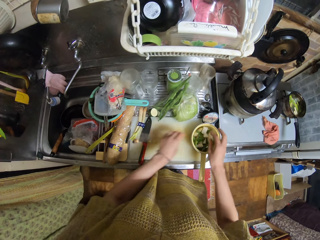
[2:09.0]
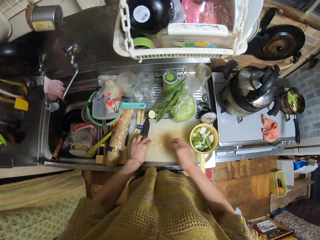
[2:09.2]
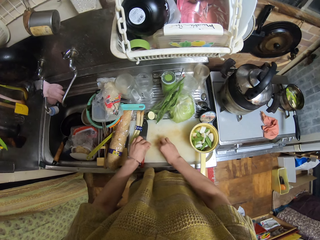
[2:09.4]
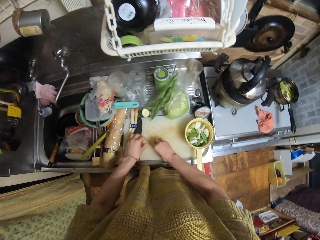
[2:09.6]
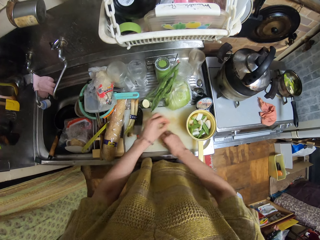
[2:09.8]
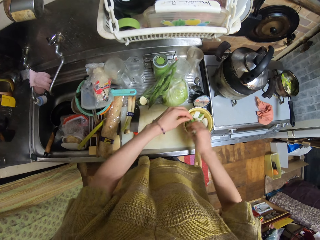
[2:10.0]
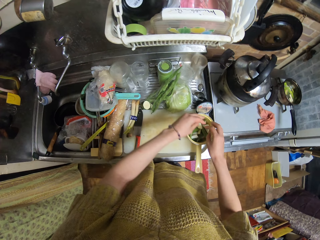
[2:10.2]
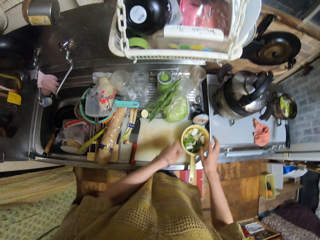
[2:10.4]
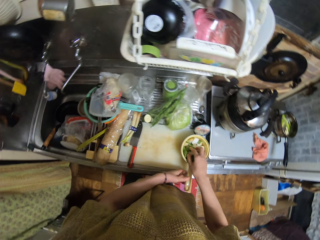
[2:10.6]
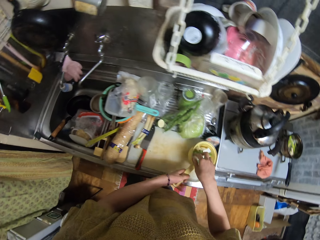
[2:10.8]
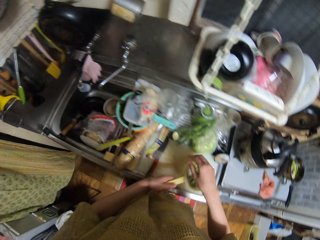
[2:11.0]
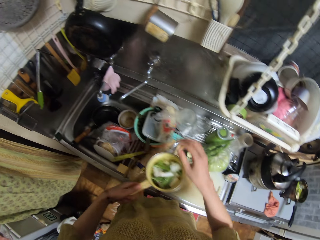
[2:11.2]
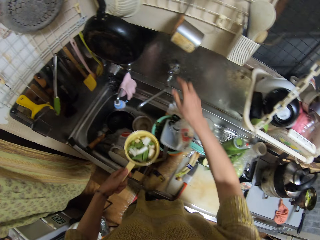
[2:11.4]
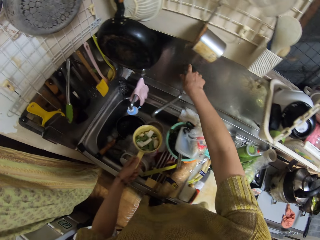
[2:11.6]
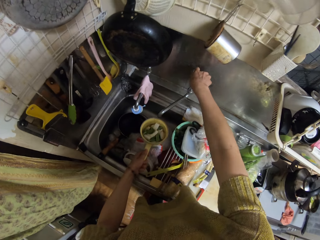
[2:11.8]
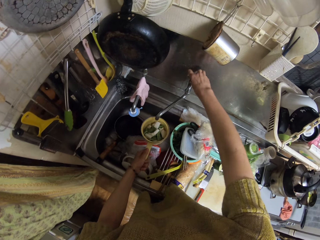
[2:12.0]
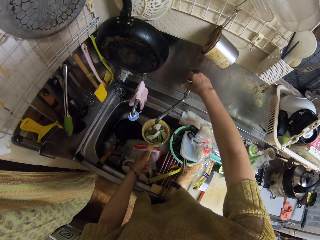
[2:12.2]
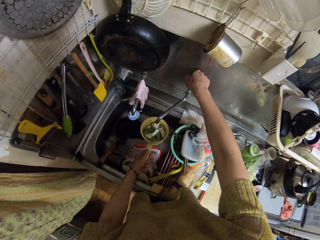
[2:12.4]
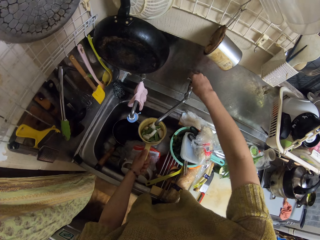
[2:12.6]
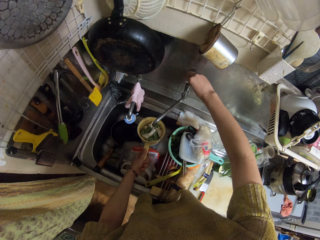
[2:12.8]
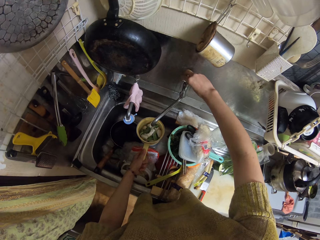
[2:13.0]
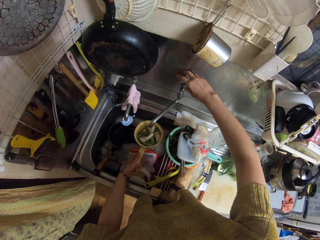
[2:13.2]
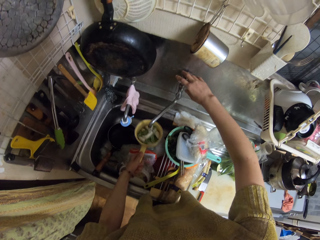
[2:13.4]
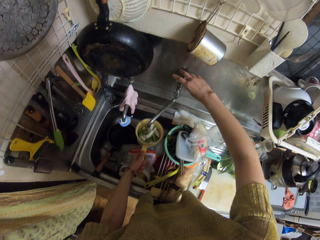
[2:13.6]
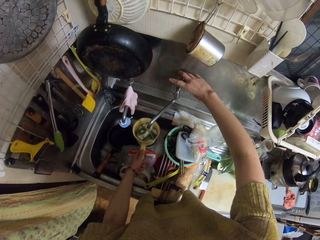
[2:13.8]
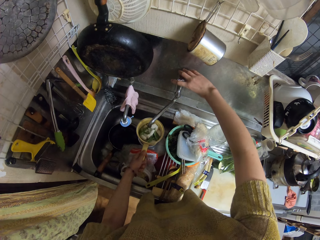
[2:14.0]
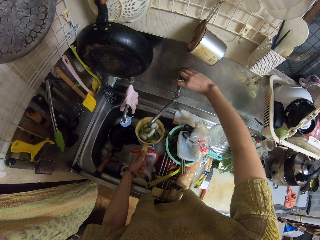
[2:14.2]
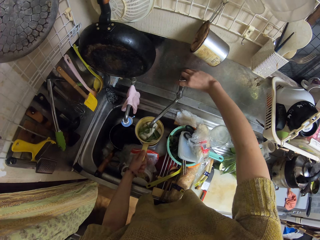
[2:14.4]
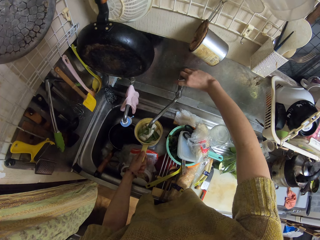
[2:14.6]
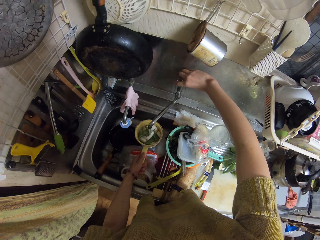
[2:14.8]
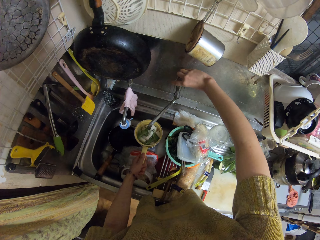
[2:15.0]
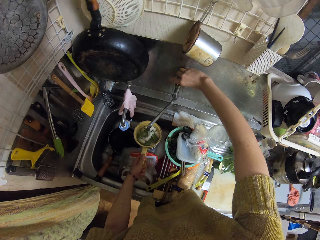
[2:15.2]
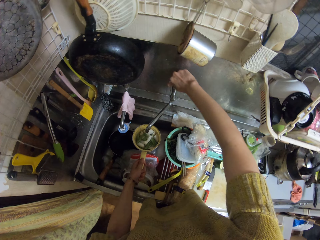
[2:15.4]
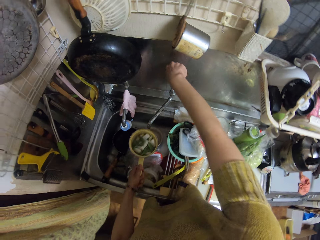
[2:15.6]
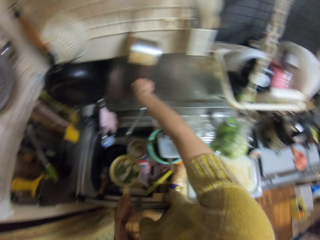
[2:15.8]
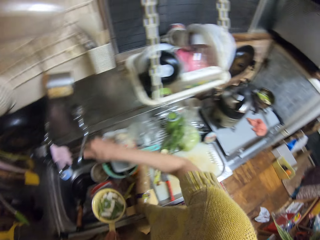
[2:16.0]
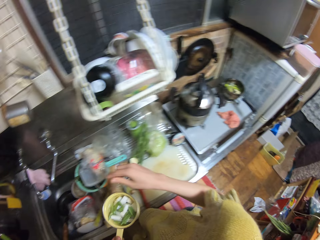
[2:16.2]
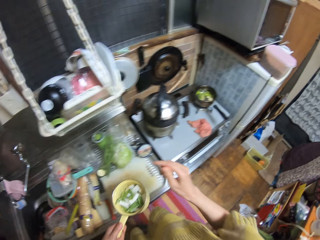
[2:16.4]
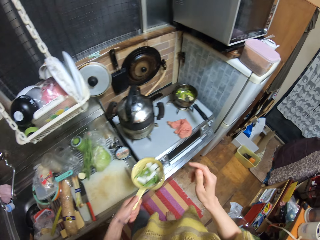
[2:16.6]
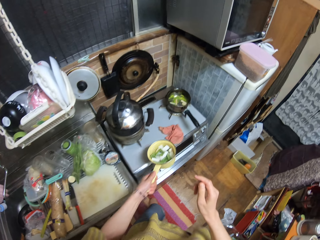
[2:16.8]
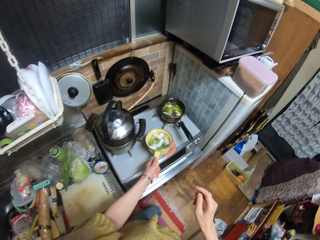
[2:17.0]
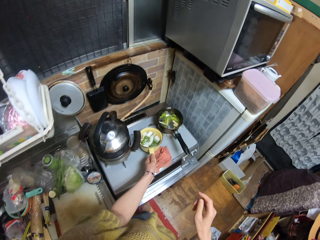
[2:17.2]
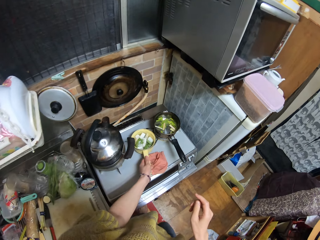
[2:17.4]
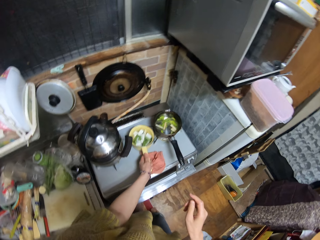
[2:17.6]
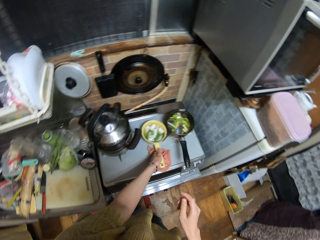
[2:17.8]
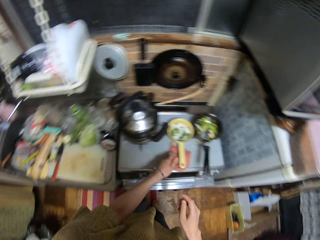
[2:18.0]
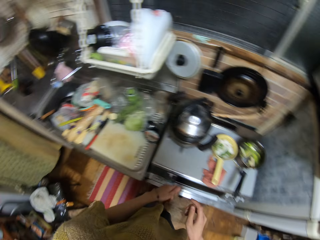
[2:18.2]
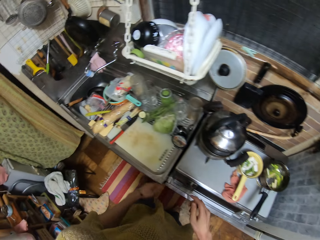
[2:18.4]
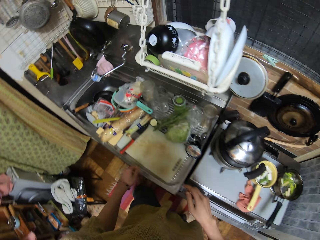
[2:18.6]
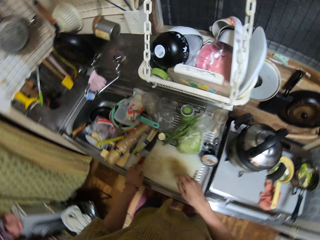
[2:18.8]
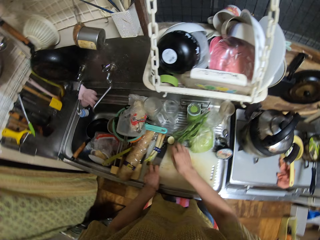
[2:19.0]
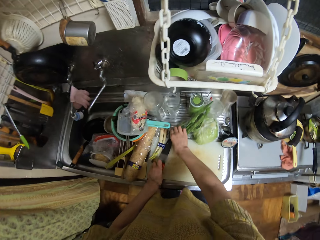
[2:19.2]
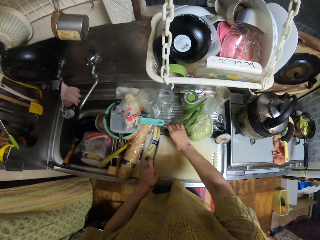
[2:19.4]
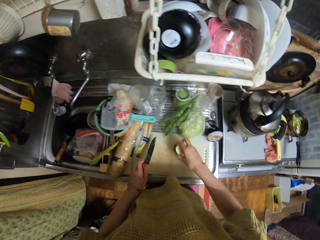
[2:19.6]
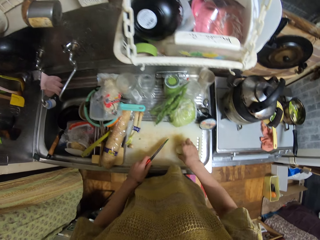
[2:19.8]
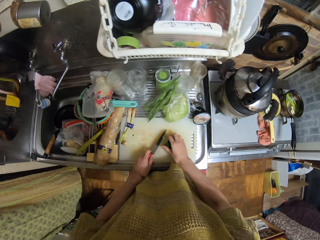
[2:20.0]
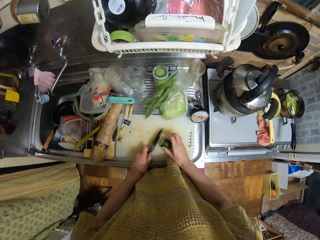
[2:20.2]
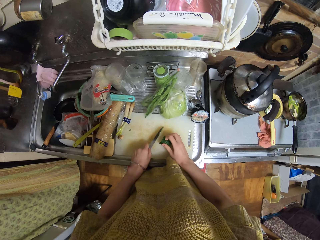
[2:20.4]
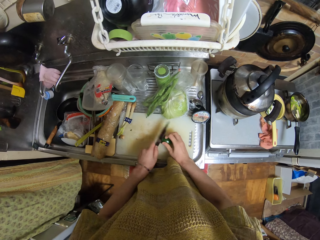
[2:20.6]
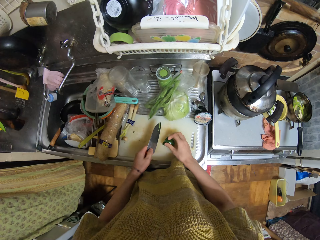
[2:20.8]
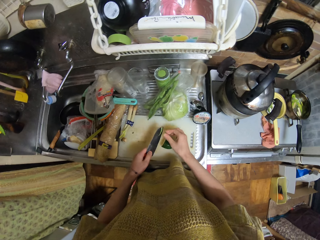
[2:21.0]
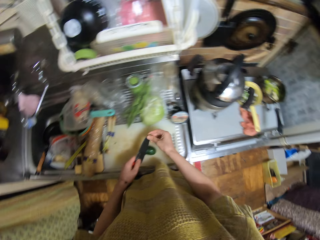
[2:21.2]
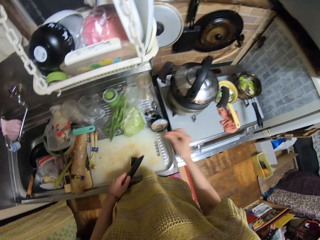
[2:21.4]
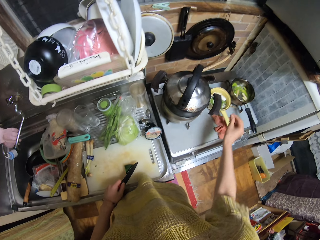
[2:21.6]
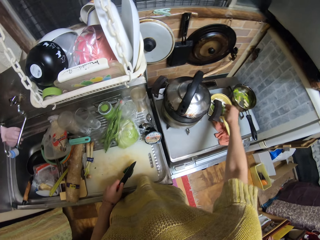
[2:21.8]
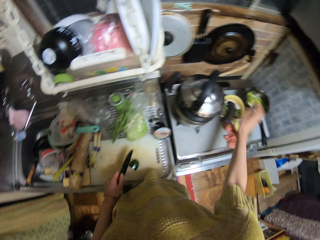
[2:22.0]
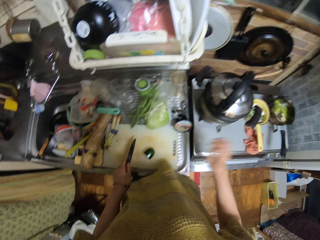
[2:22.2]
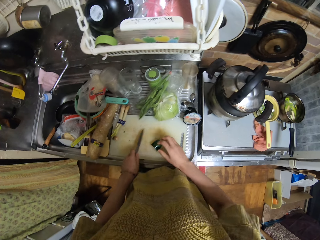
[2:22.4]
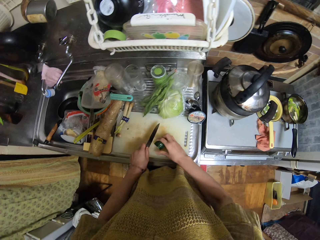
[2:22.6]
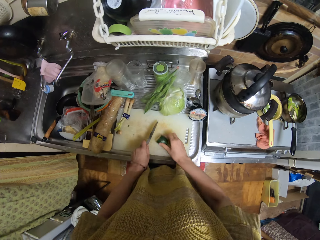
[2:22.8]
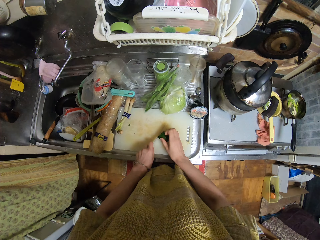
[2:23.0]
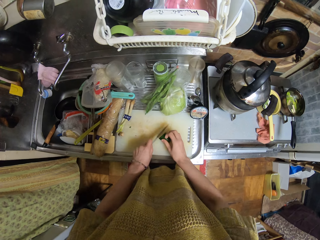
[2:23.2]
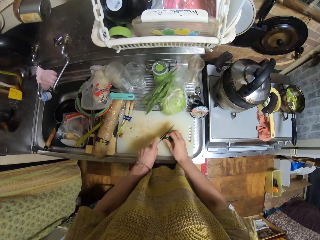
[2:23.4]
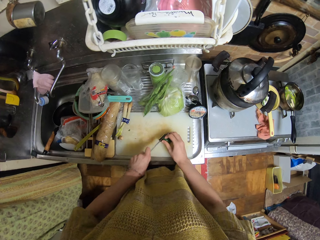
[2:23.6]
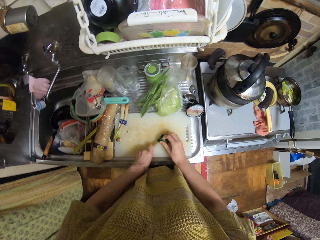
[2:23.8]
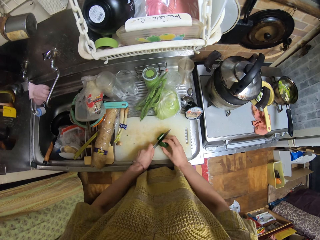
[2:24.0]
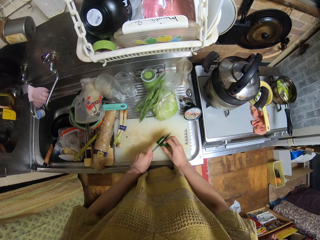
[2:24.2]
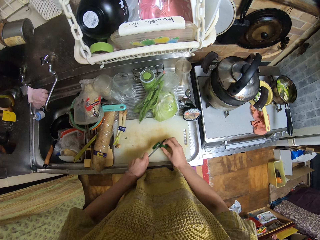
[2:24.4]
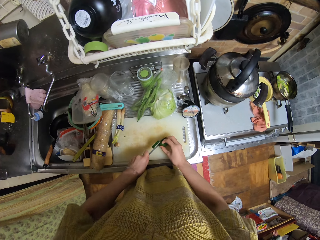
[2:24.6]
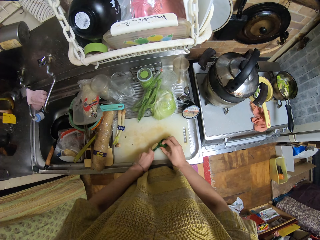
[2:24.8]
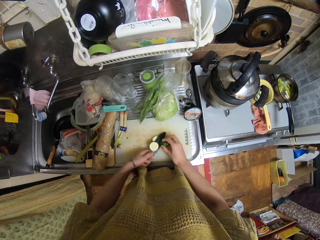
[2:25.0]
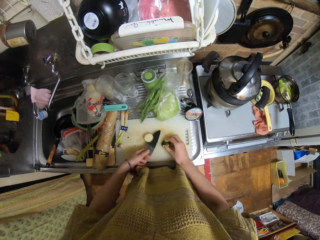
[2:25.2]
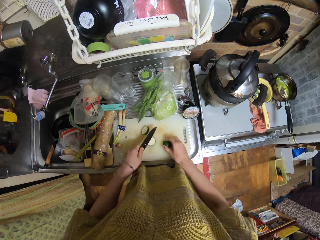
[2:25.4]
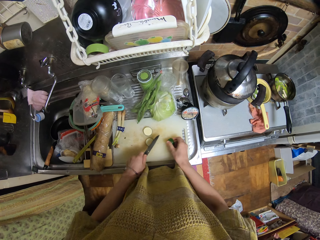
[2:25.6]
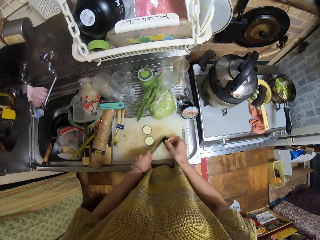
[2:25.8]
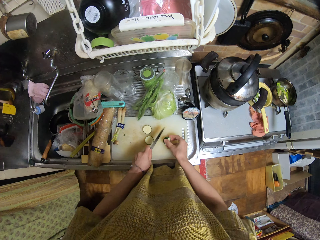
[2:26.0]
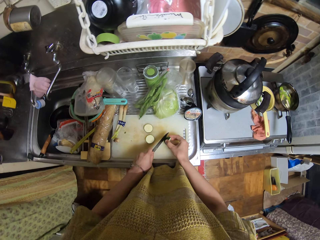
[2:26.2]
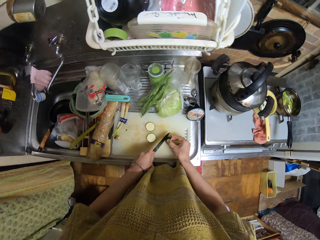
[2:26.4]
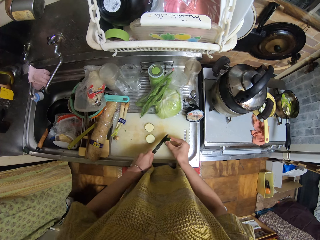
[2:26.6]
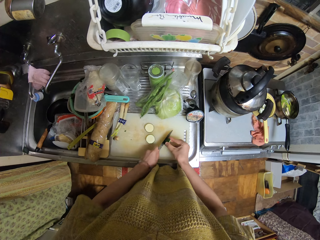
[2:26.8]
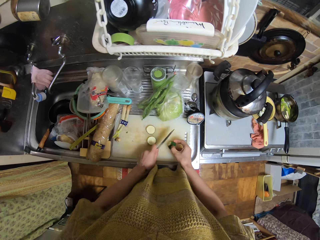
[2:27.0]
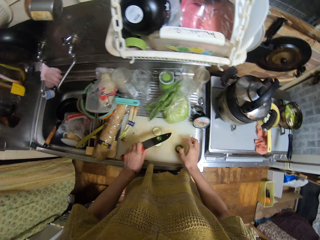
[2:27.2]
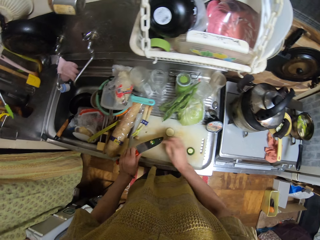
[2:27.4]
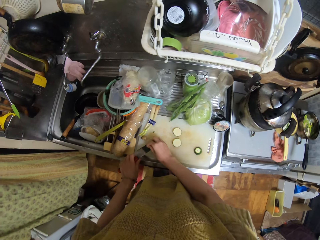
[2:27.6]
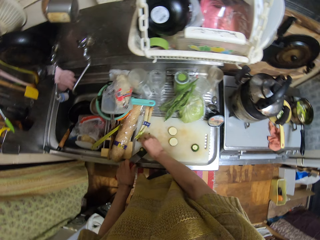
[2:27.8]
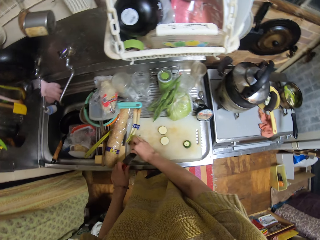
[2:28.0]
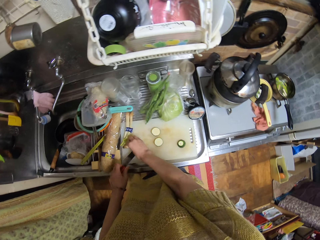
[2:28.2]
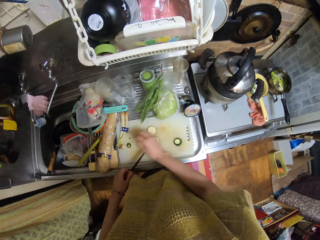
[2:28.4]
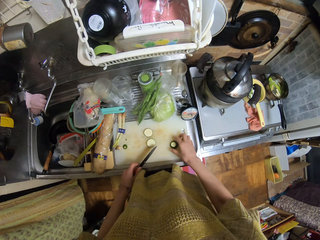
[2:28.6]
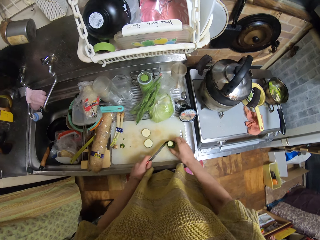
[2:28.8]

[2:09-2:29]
The camera wearer picks up the pot. They open the tap. They fetch water into the pot. They close the tap. They drop the pot on the gas cooker. They pick up the knife and an eggplant or cucumber. They wipe the knife. They chop the eggplant or cucumber.

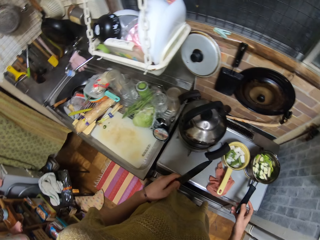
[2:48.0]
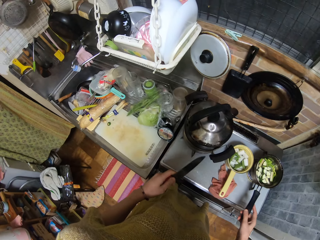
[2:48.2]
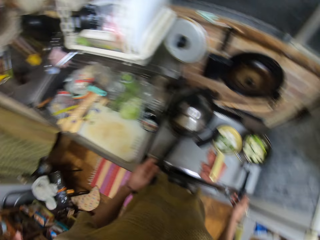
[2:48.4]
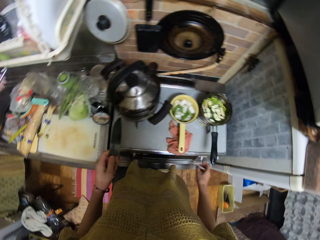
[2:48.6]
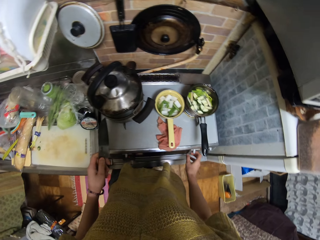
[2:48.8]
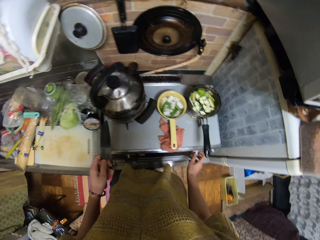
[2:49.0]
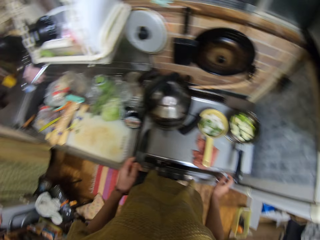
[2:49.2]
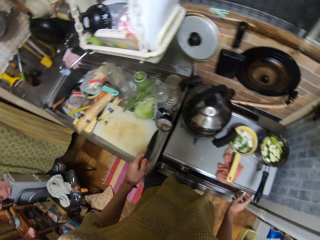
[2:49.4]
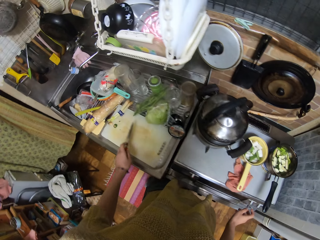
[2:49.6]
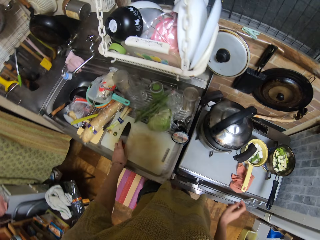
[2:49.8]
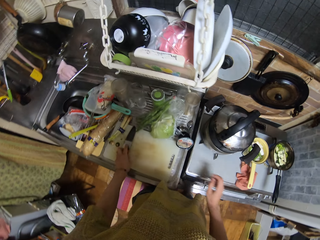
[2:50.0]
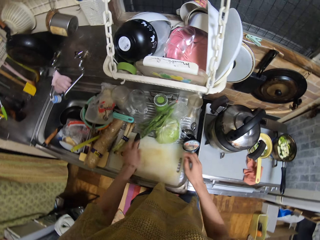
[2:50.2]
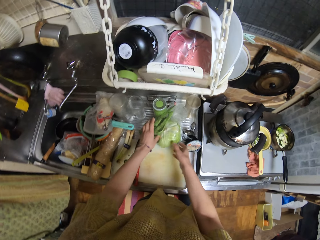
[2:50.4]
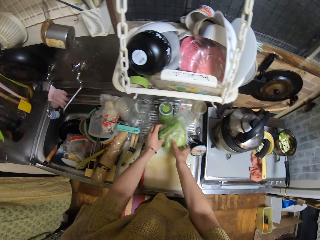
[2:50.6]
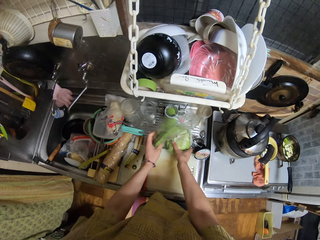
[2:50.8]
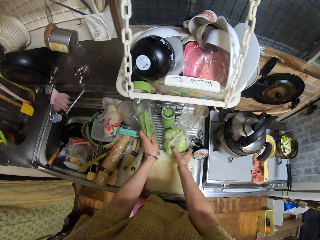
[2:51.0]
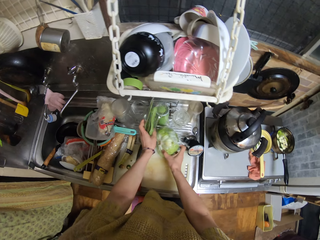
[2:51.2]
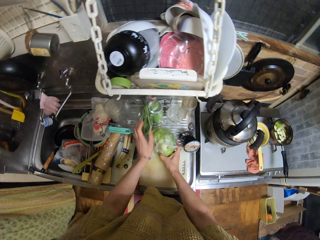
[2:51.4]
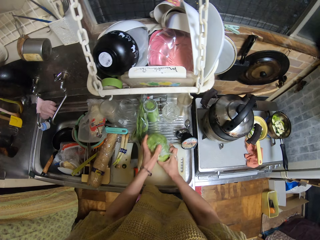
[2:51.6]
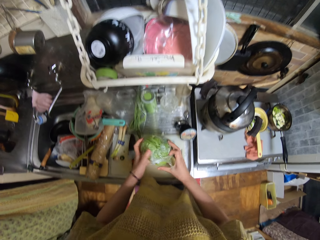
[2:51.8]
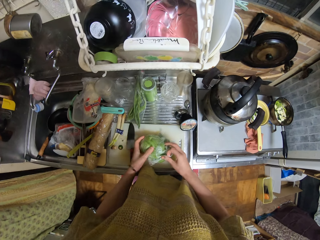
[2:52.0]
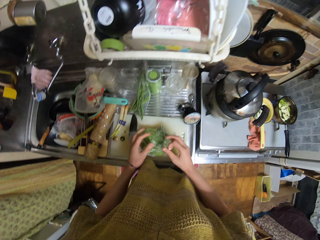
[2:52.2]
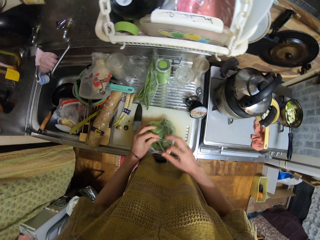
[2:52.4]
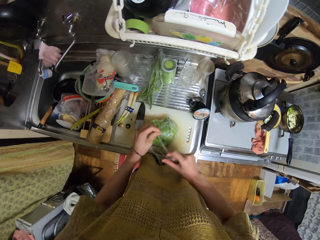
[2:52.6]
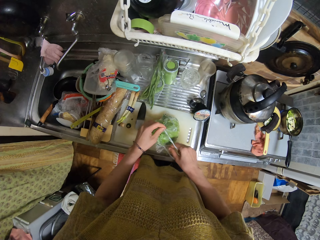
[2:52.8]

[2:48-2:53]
The camera wearer adjusts the pot. They look around. They turn on the gas cooker. They drop the knife. They unwrap the cabbage. They pick up the cabbage.
